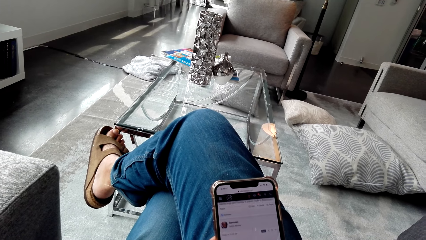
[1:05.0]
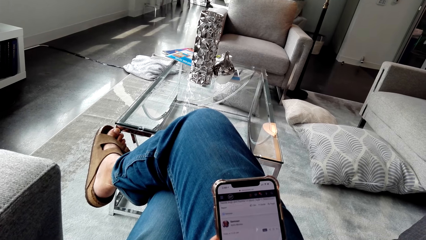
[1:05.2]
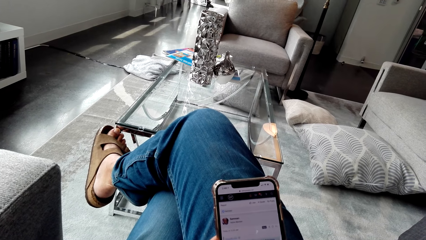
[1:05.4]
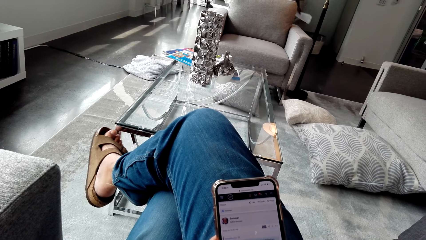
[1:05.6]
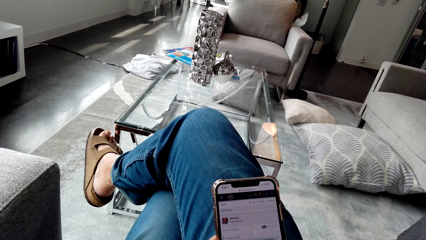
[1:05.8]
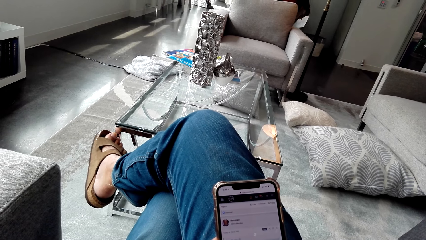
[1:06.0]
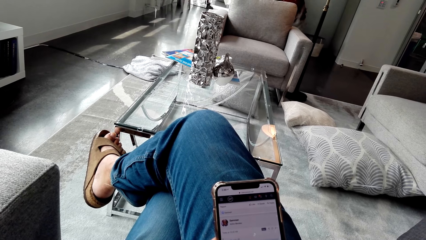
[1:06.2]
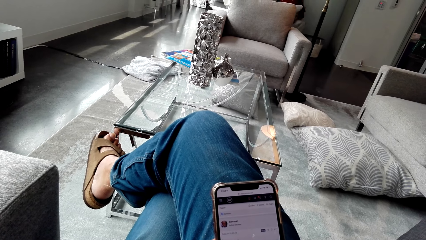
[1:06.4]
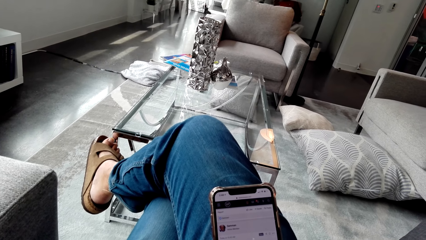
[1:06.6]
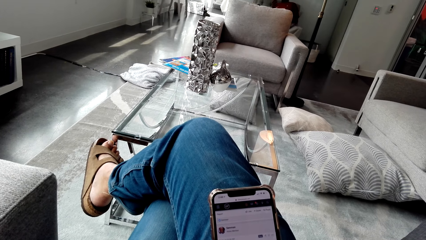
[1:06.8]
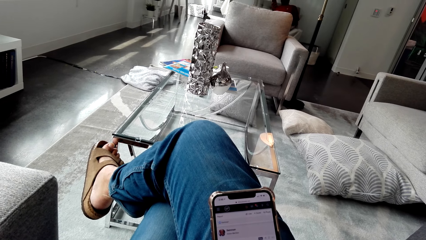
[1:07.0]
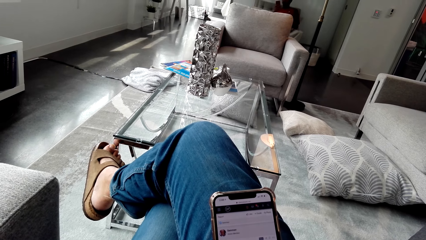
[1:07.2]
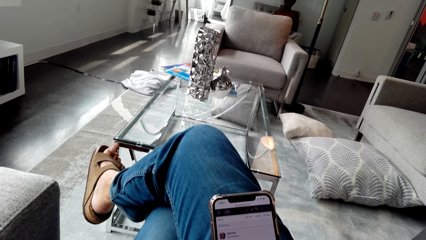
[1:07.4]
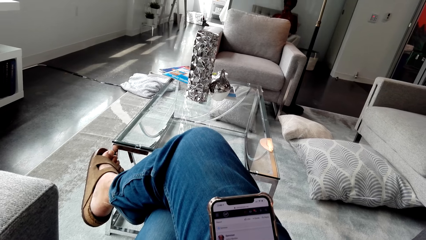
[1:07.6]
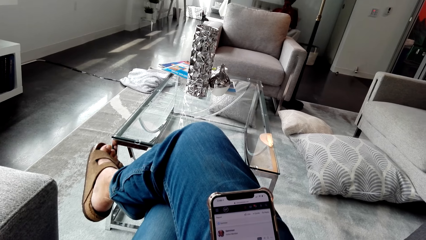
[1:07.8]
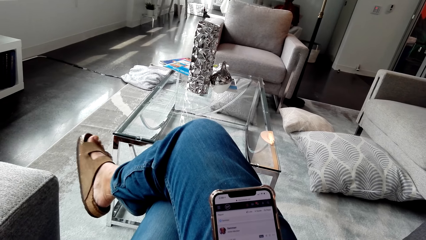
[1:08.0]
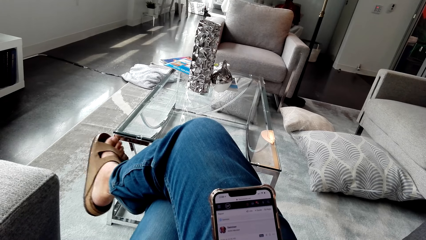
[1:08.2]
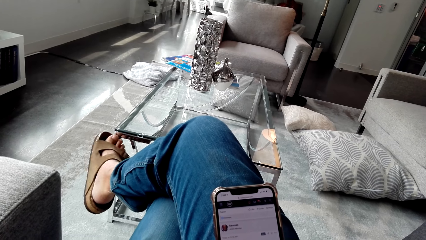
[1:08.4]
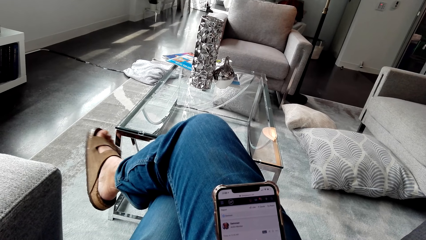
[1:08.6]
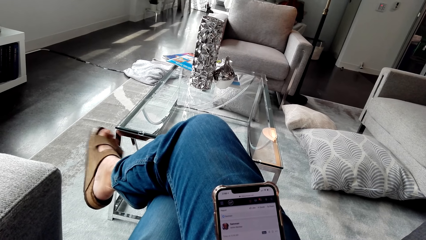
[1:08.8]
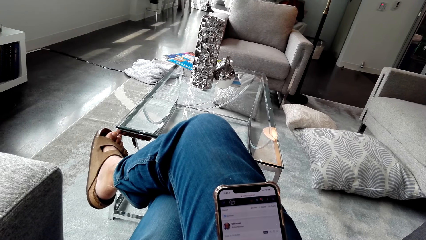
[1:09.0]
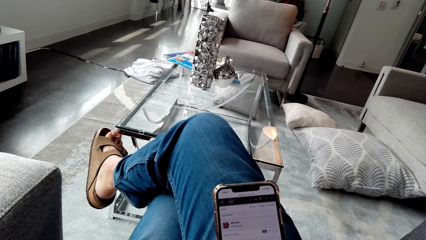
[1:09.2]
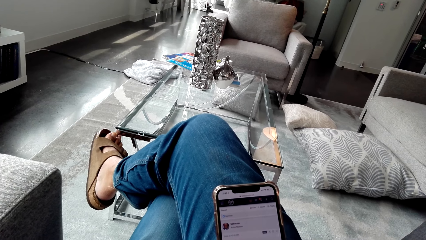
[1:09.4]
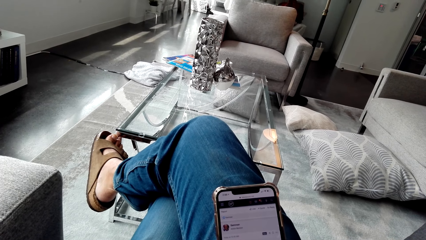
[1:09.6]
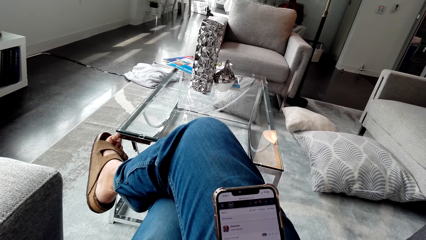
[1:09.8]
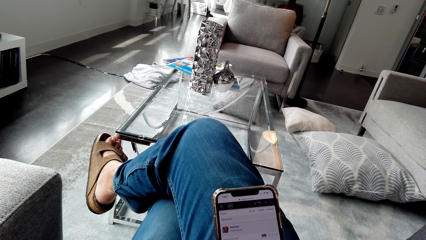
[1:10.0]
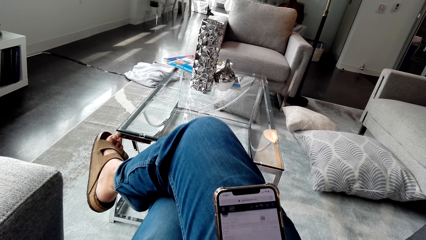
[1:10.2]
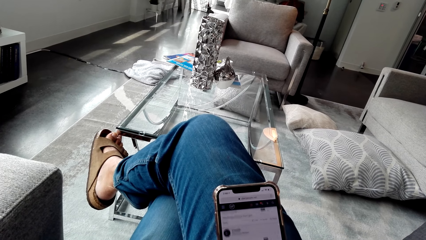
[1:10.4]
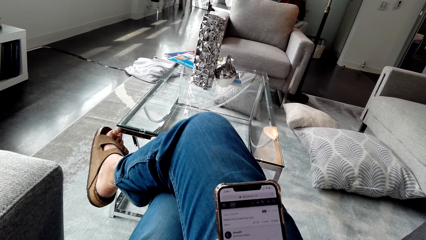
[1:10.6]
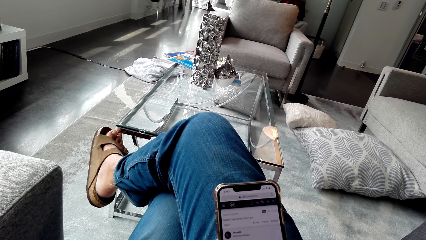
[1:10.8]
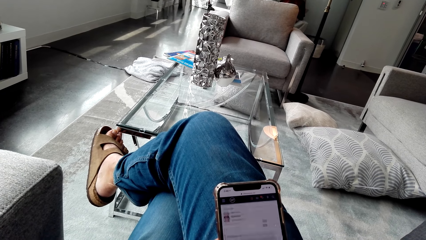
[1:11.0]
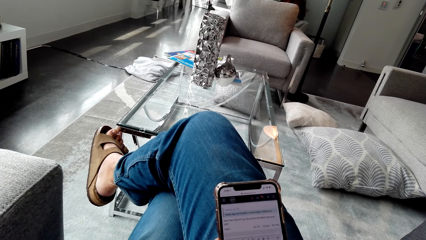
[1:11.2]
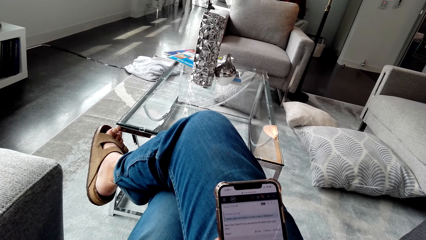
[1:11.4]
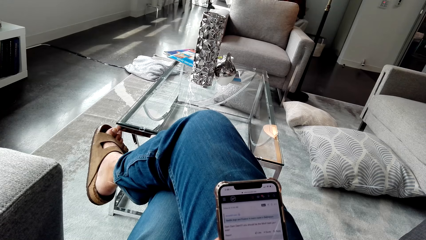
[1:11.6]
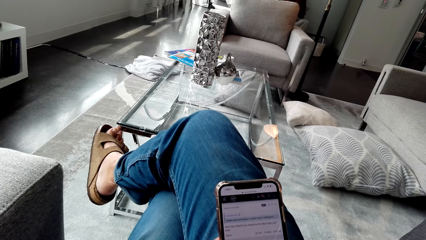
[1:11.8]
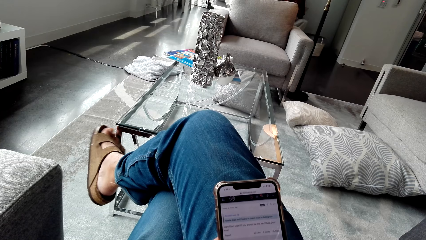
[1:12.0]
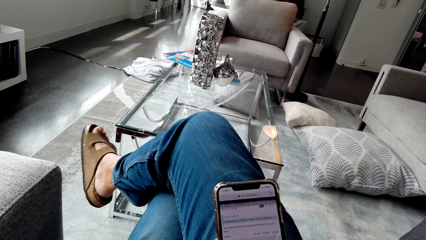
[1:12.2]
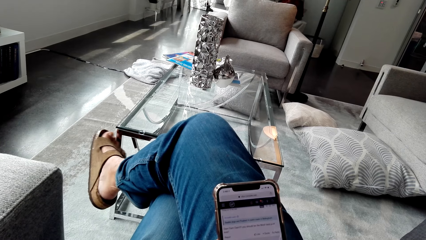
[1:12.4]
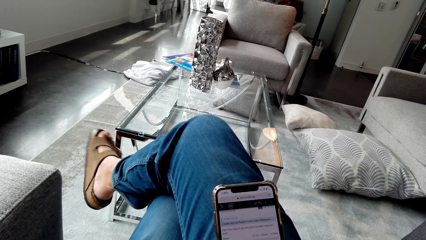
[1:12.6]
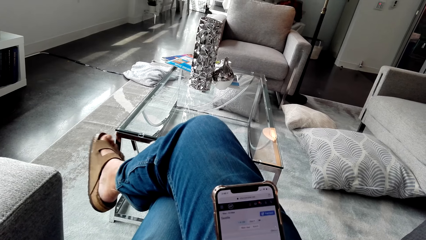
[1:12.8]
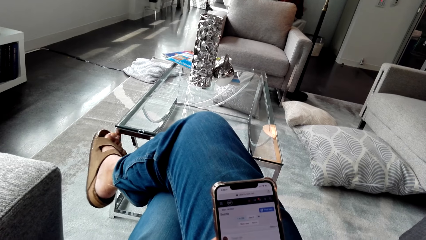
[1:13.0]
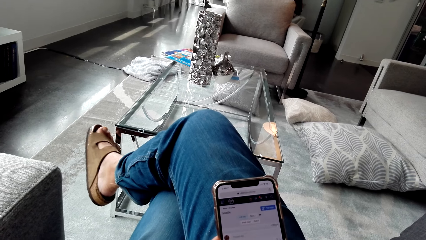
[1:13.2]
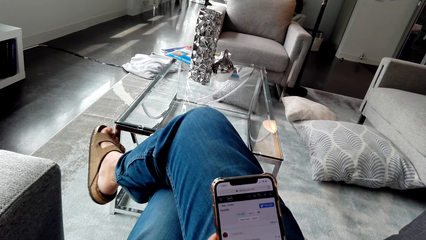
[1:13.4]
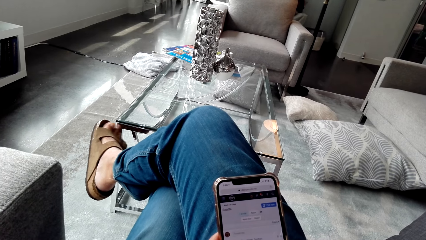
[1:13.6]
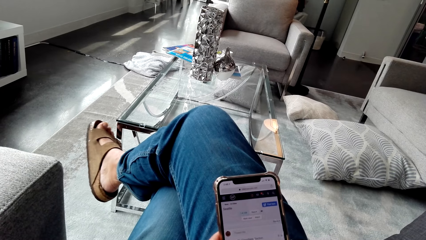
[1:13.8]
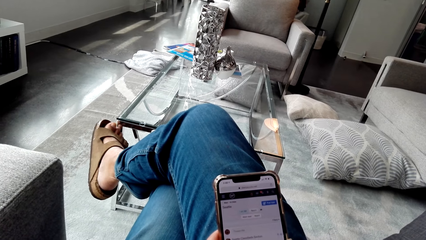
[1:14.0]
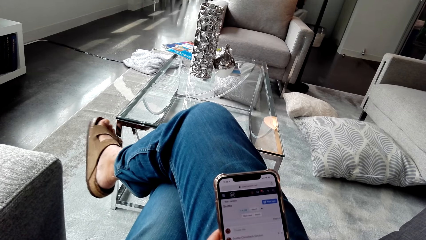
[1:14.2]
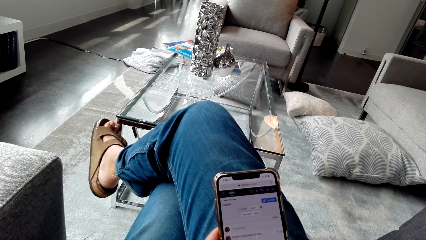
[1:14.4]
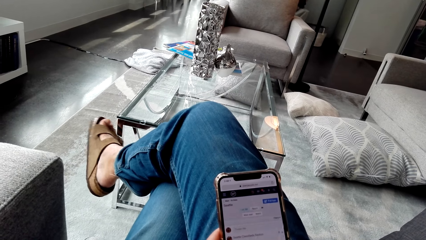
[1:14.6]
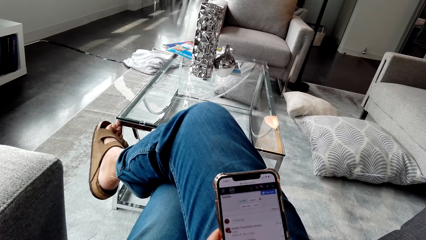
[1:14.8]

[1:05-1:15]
A man sits on the couch. The camera wearer uses the phone.

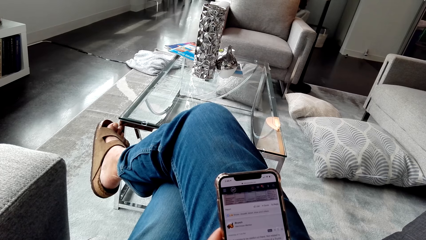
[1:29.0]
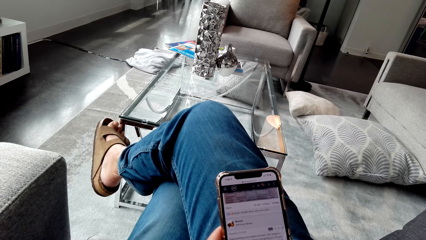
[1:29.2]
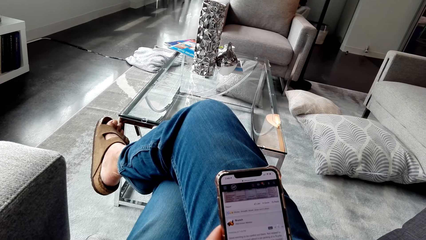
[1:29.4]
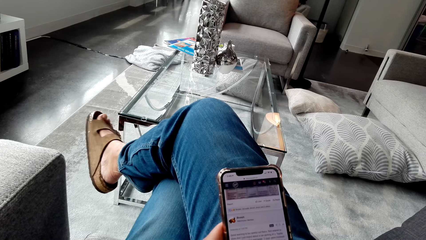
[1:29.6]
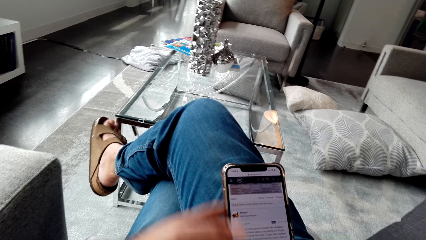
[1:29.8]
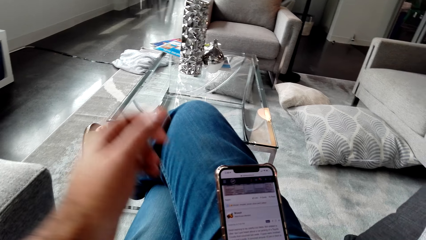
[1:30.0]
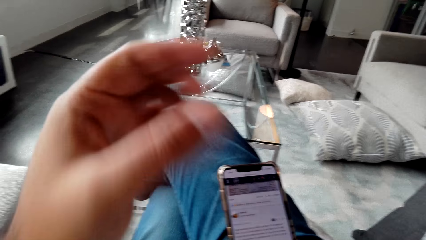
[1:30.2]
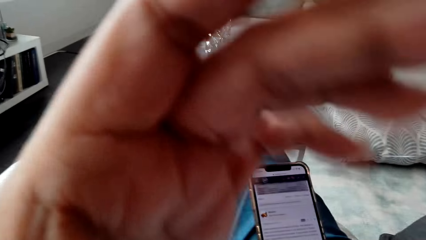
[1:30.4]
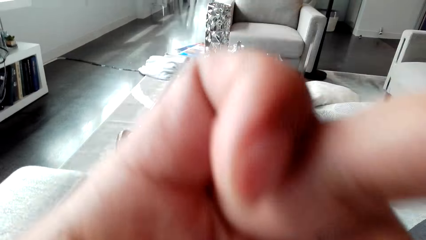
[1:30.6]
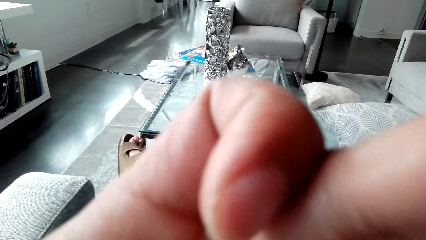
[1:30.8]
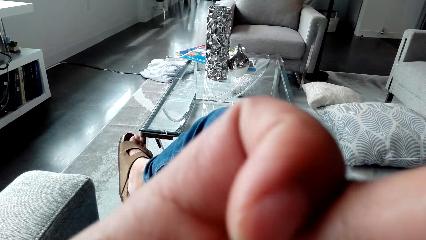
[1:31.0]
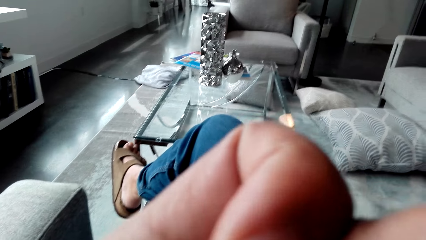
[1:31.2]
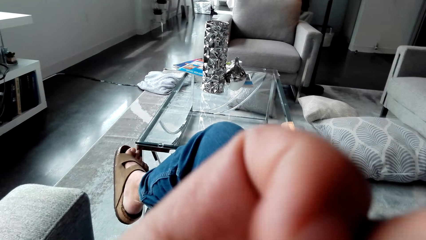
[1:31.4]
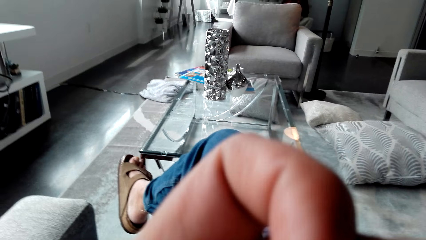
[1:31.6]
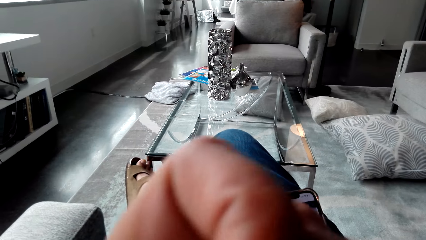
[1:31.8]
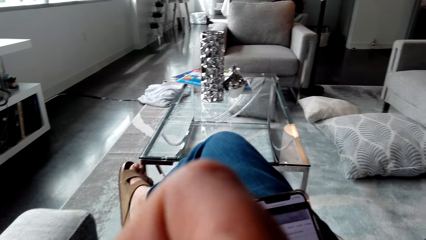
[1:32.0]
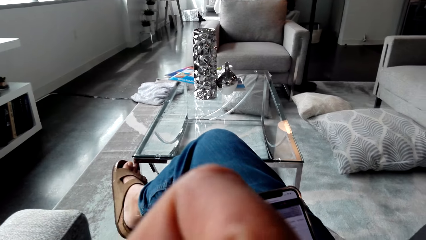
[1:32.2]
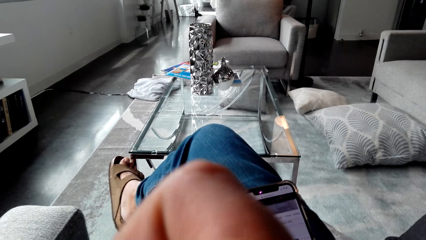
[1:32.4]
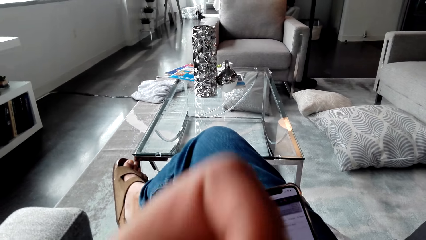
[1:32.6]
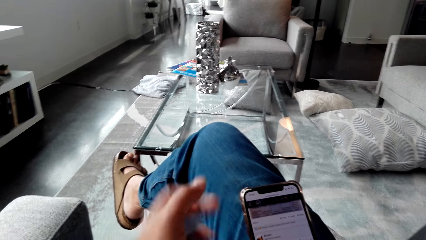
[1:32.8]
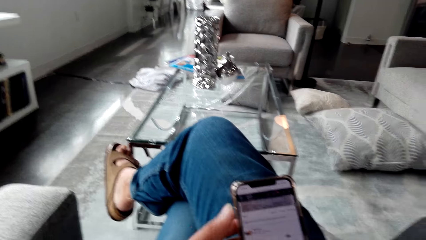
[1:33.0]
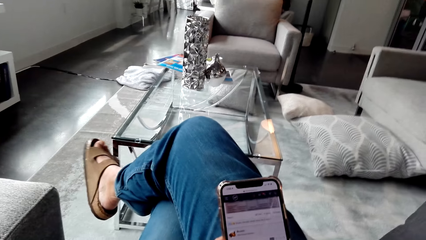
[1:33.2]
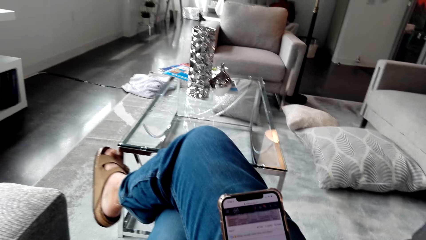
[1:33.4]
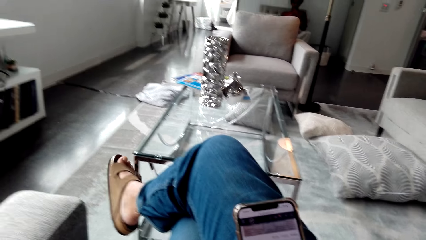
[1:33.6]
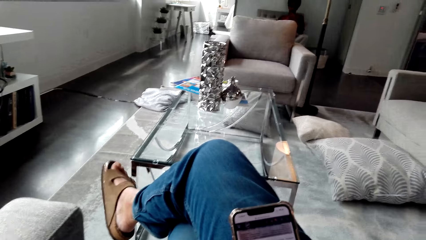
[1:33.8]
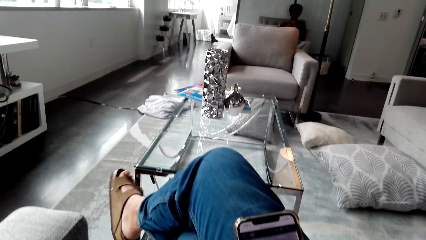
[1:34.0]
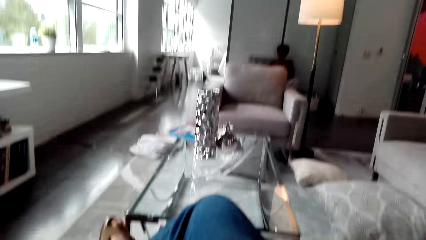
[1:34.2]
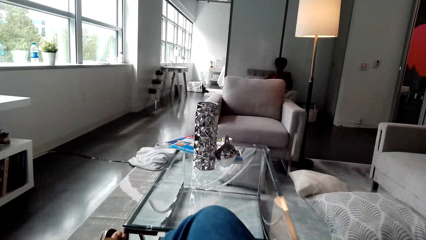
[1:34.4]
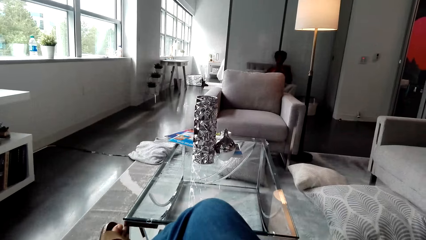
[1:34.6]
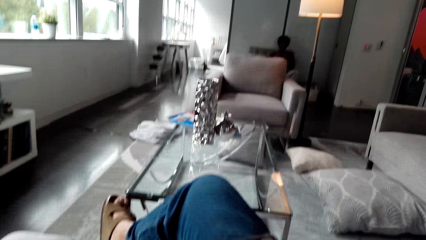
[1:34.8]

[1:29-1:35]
The camera wearer raises a hand. They use the phone.
